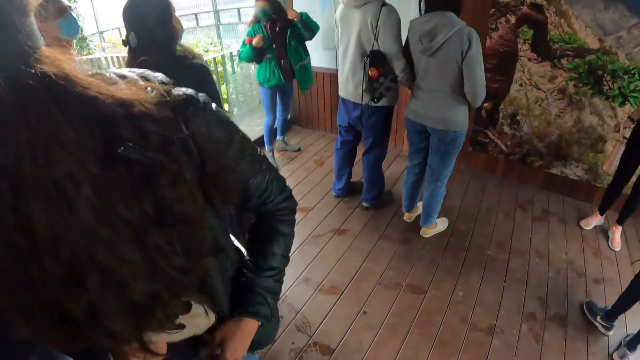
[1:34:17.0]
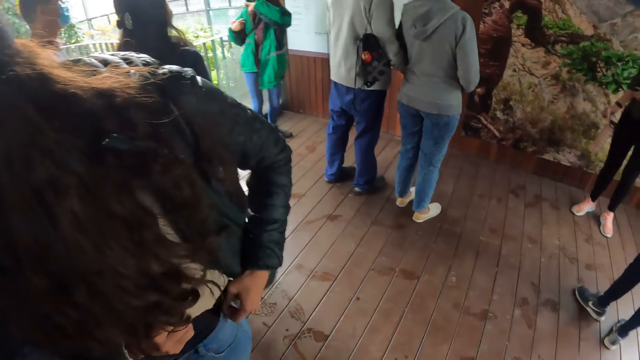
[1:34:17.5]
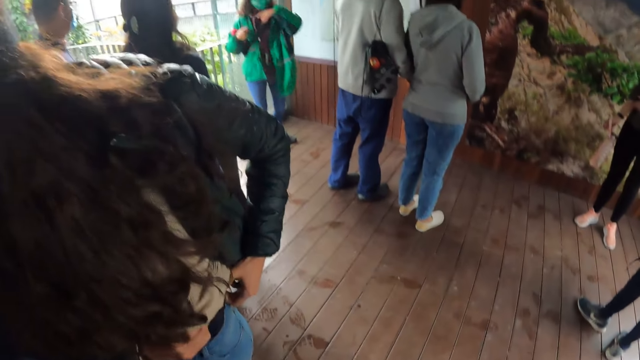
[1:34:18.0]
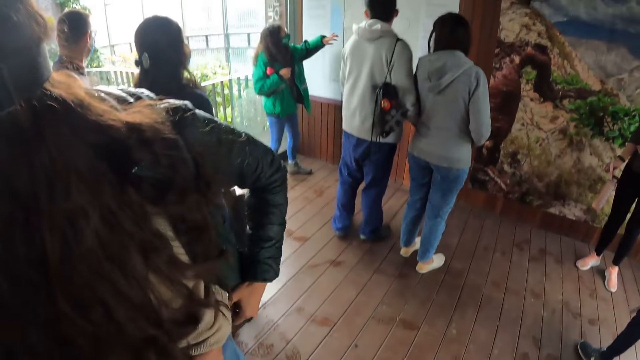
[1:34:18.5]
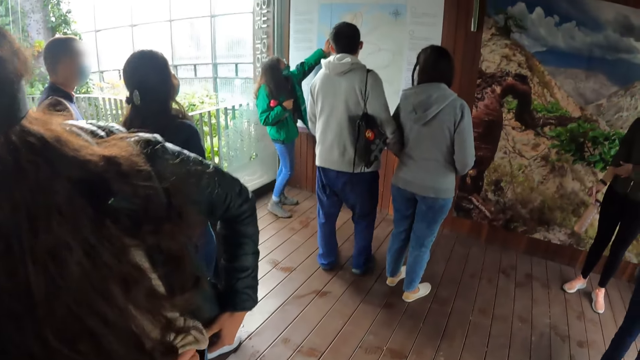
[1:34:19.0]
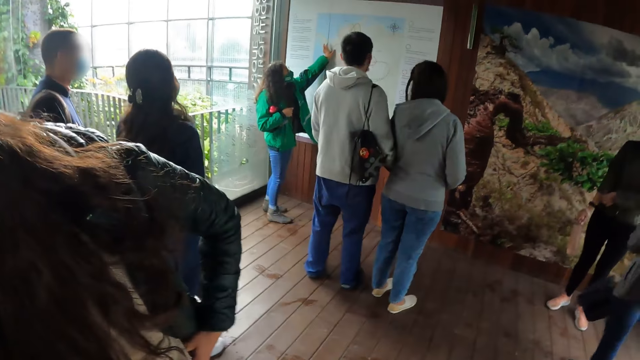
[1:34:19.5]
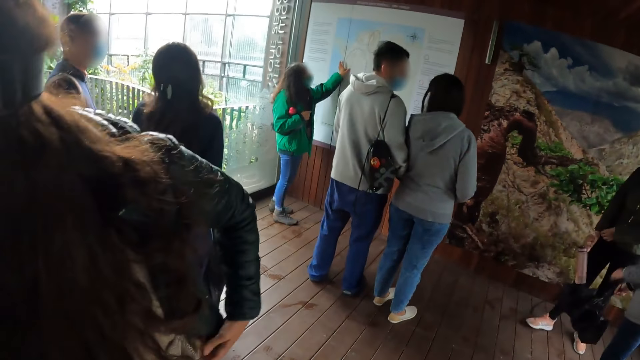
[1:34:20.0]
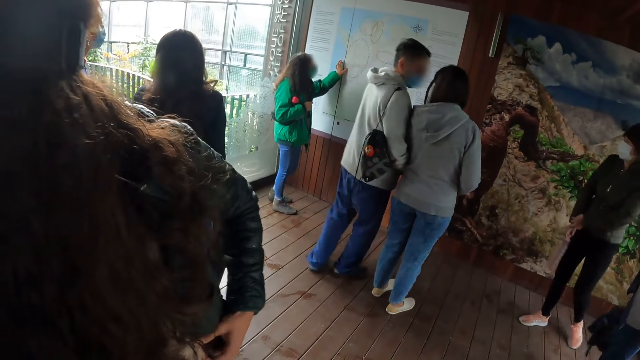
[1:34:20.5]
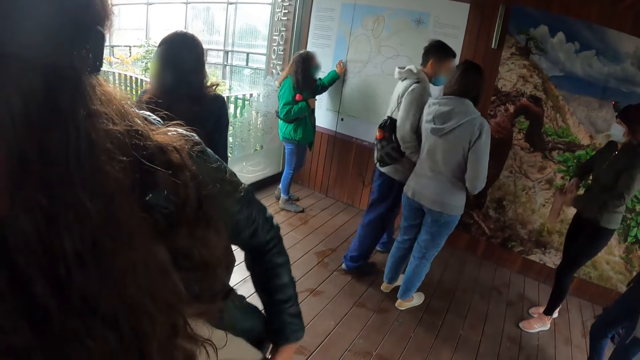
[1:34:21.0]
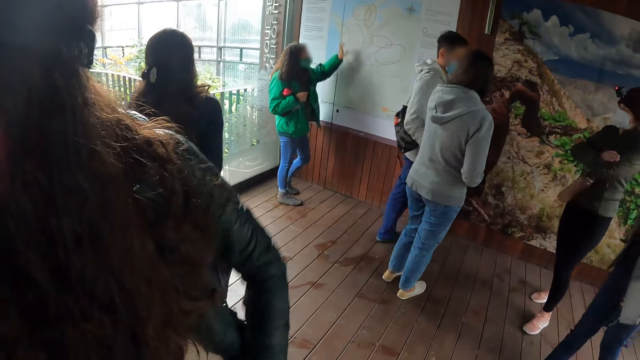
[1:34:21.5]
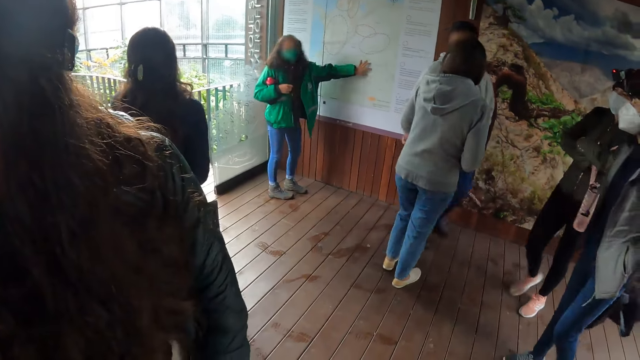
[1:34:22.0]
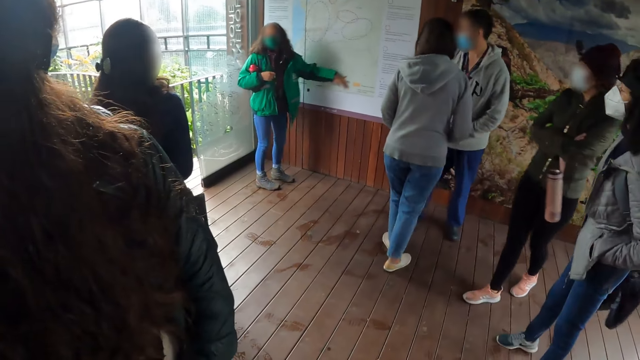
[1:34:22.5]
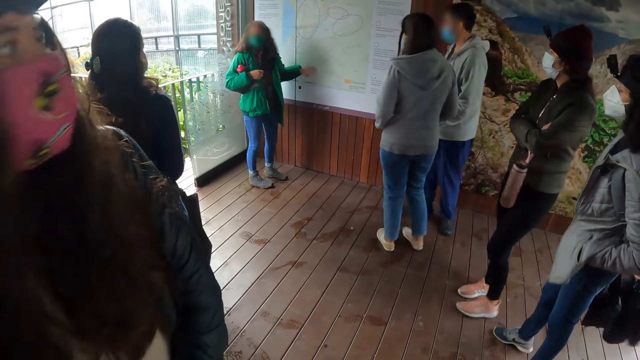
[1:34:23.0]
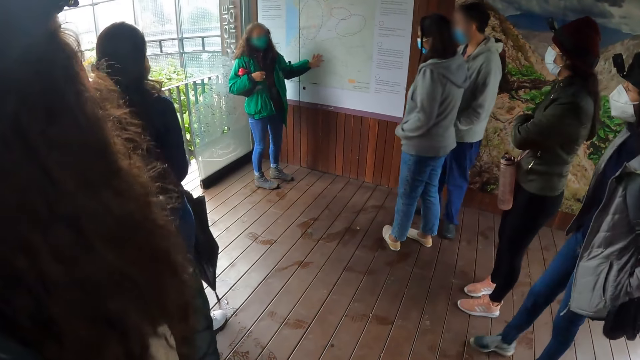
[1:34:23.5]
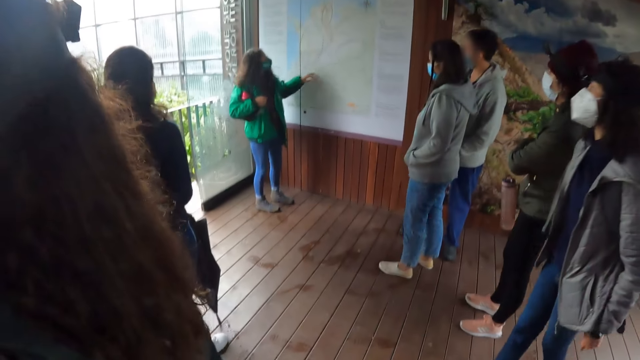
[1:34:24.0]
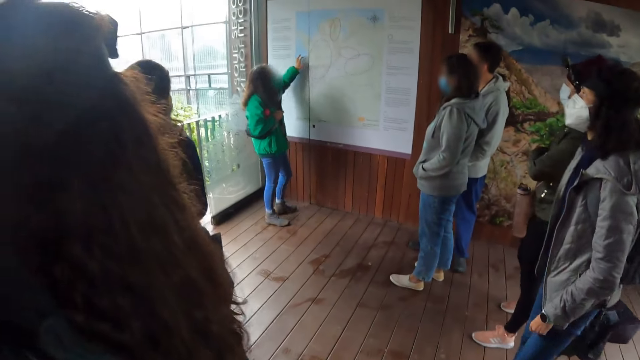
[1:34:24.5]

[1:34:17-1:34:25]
The woman slides her left hand through a chart on a wall.

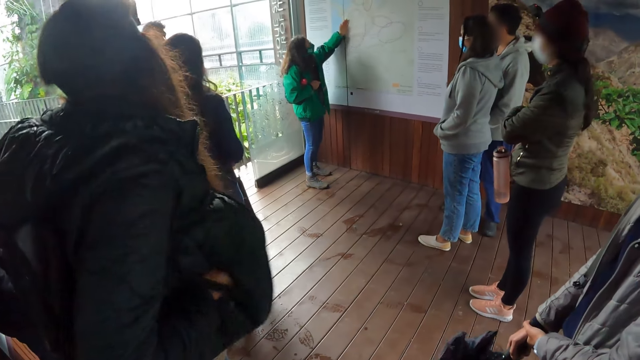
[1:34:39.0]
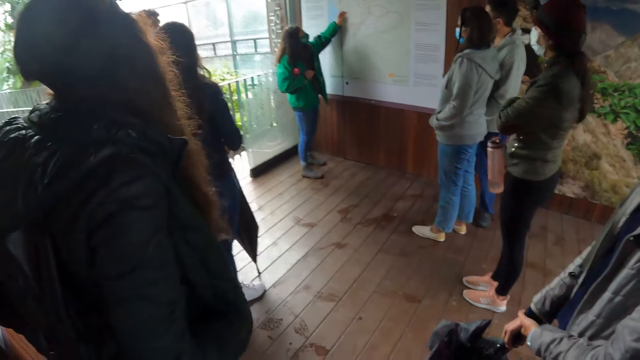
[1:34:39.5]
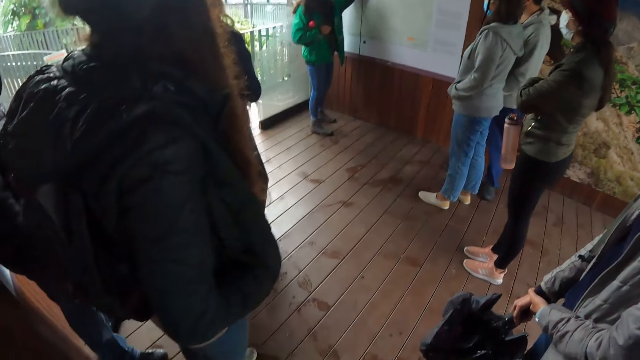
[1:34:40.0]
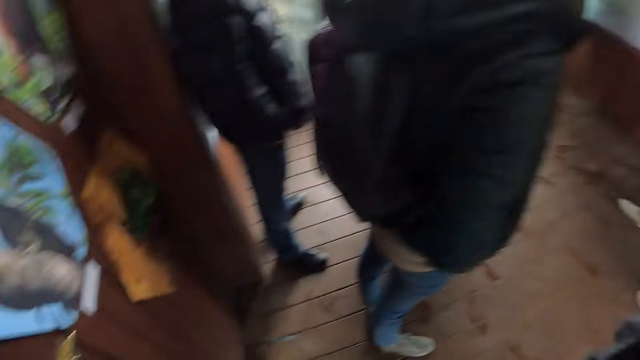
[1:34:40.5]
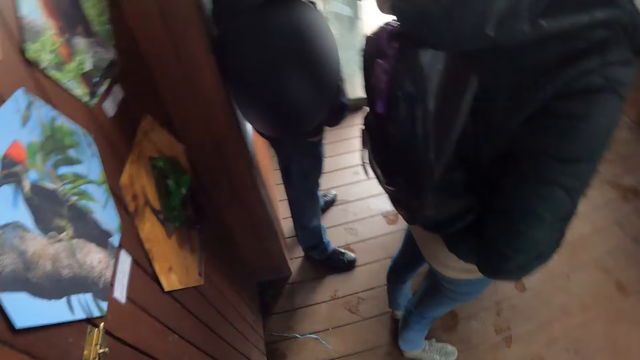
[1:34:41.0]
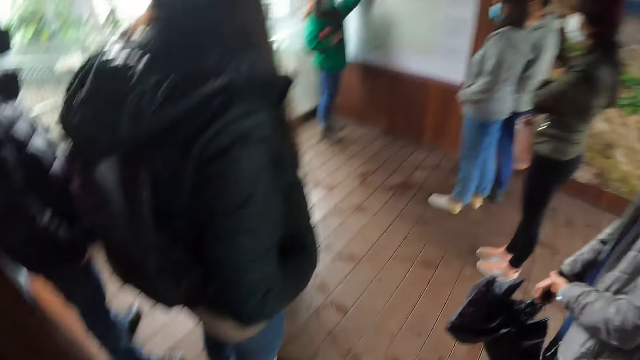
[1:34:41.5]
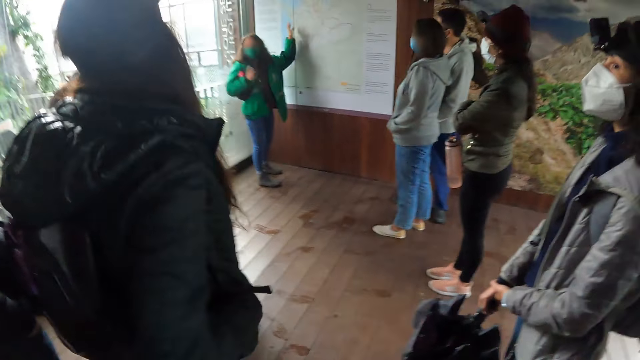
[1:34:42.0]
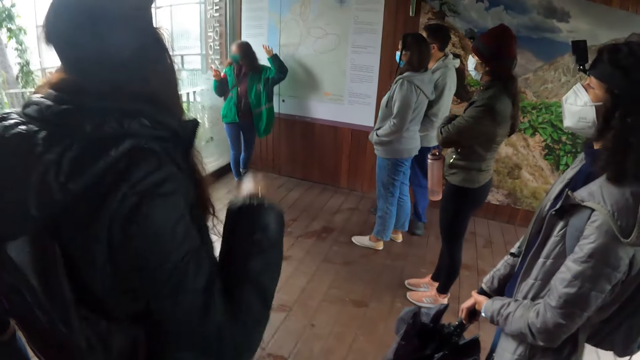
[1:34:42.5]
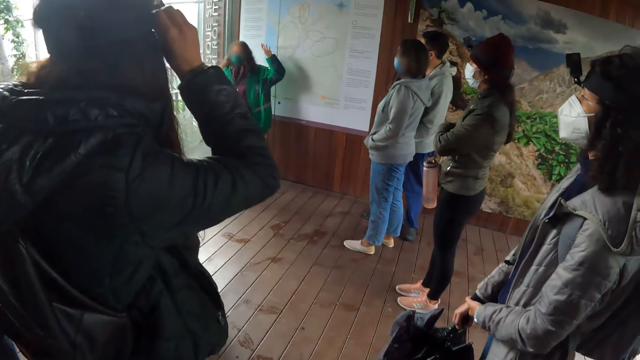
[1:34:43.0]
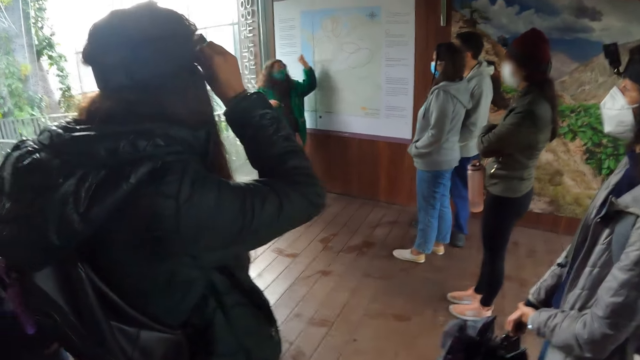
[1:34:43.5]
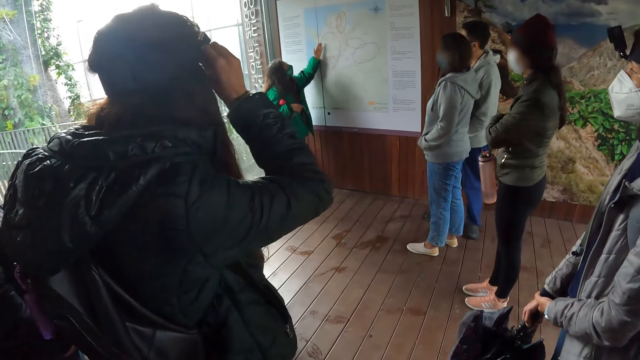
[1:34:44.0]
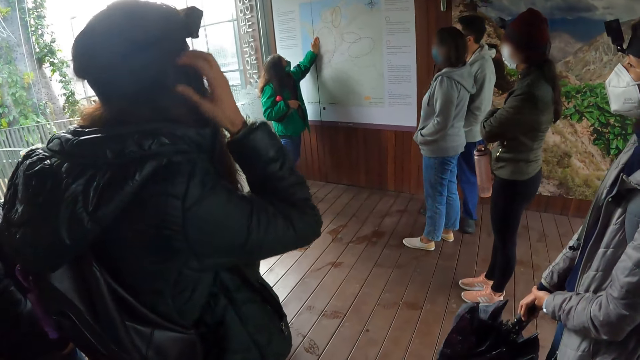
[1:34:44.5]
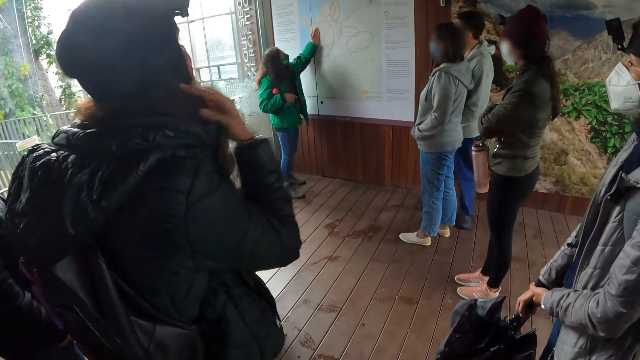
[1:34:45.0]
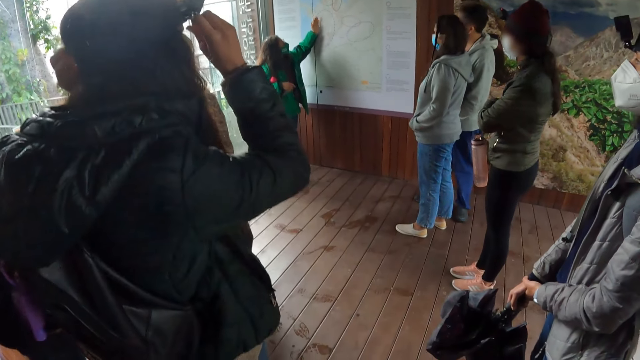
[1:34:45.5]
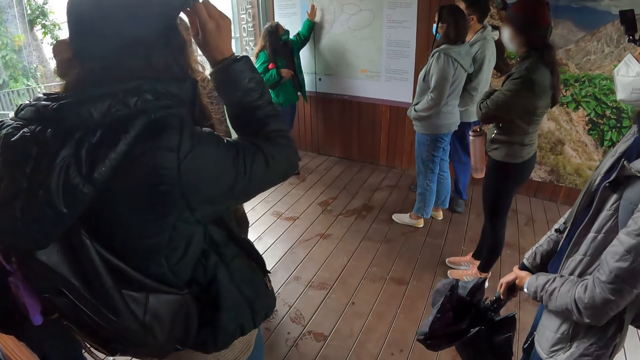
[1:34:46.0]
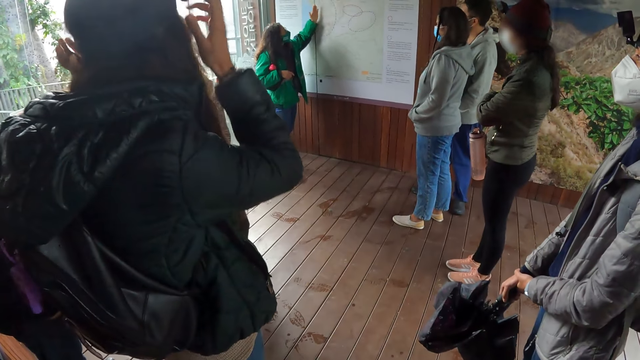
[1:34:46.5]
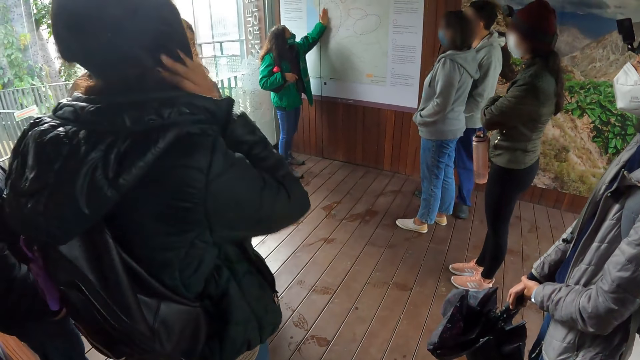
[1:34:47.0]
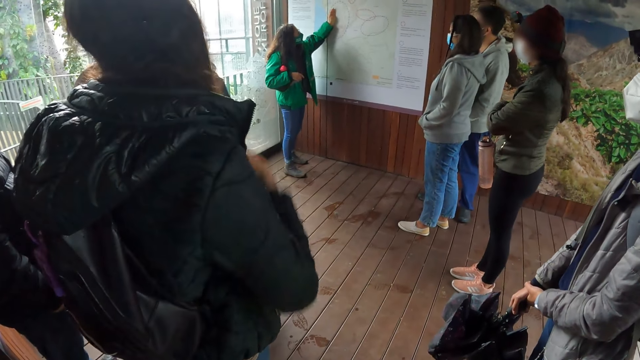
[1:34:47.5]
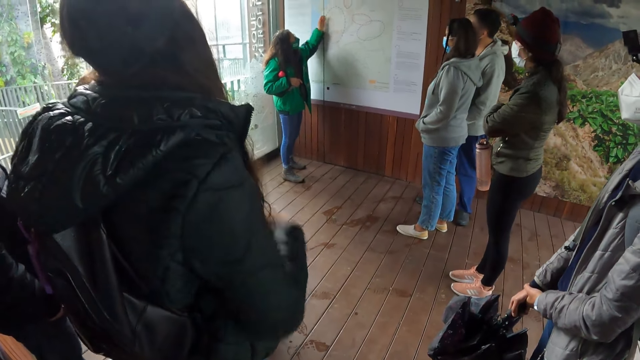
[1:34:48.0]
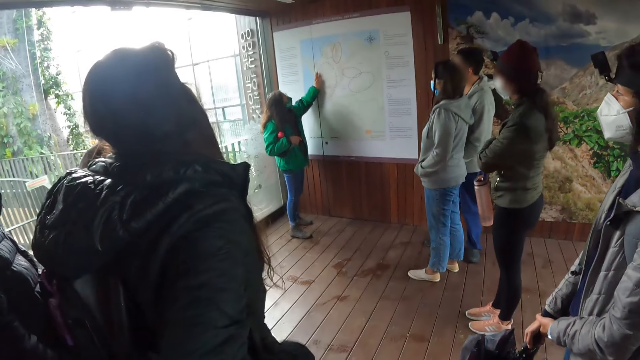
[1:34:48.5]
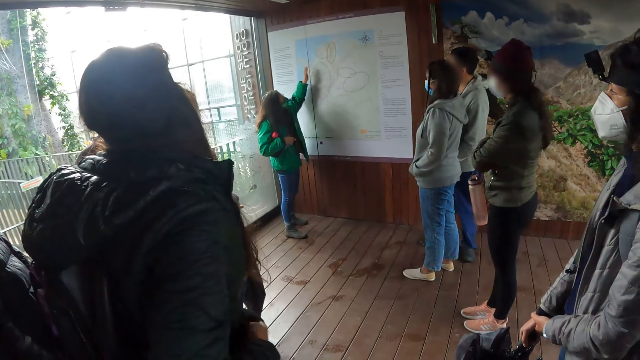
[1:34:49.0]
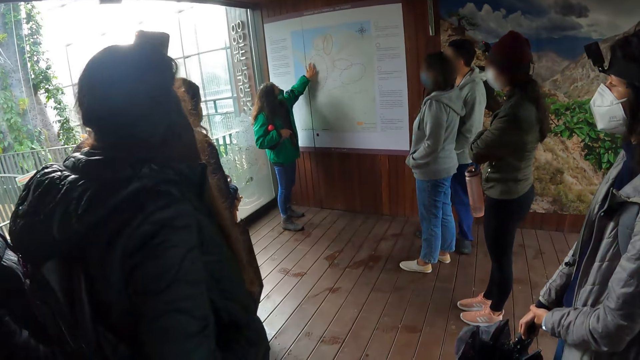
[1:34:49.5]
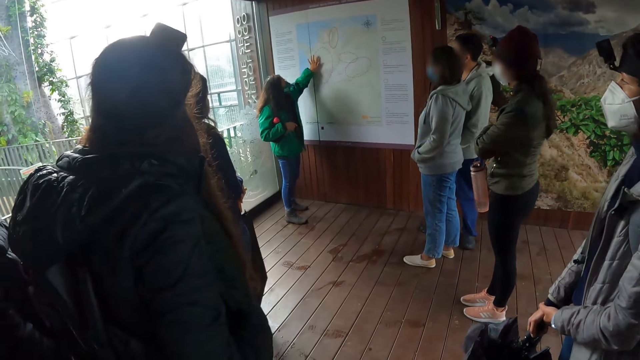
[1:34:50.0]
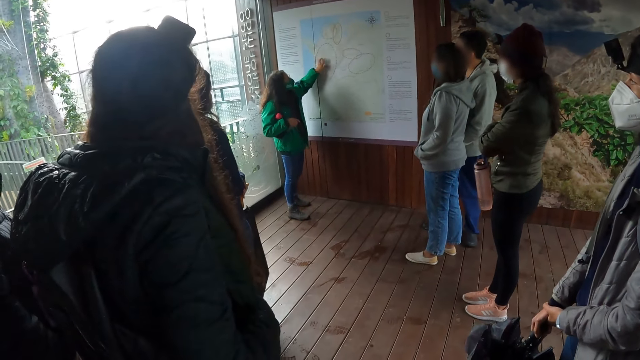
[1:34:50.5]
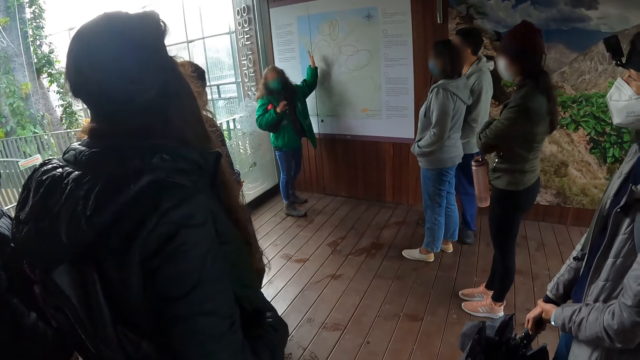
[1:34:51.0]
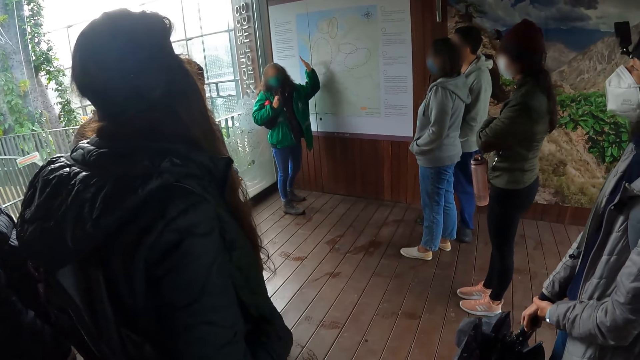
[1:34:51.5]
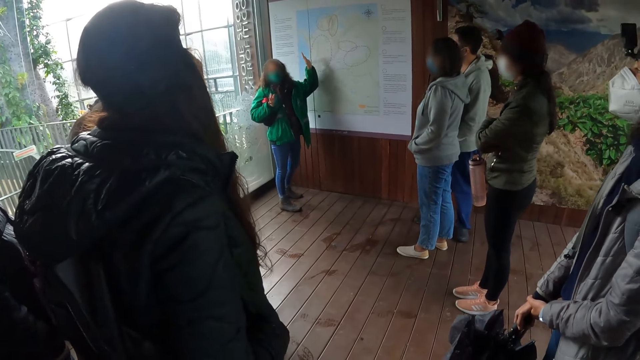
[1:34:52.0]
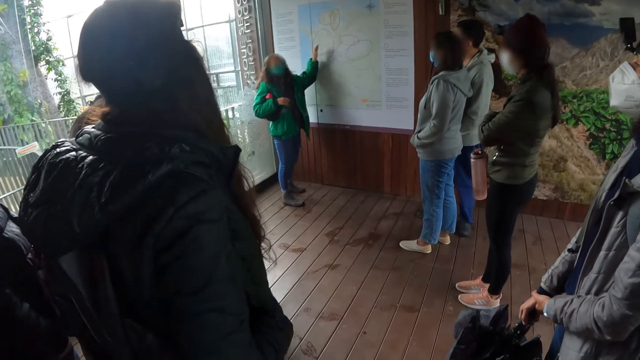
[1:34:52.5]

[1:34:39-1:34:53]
The camera wearer looks around. The woman points her left hand on the chart on the wall. The camera wearer looks at the woman. A lady adjusts a camera. The lady touches her hair. Another lady moves her hands.
